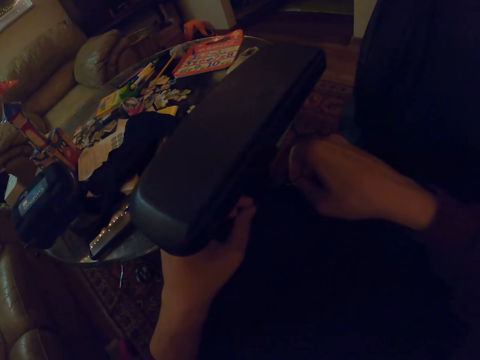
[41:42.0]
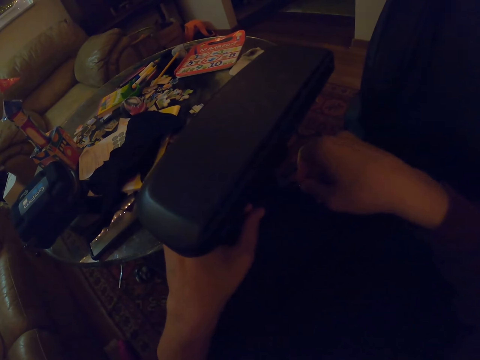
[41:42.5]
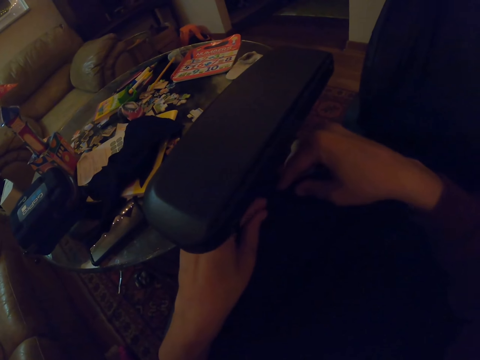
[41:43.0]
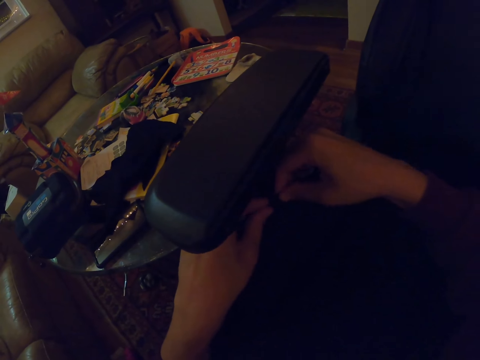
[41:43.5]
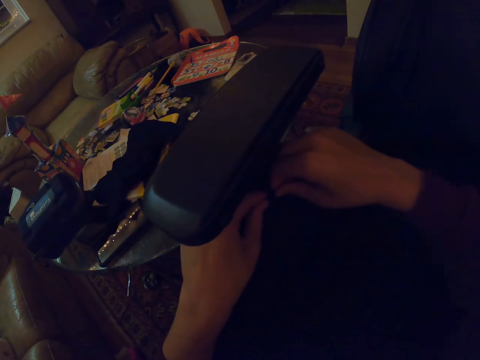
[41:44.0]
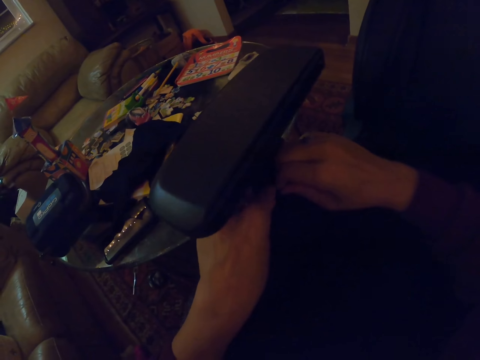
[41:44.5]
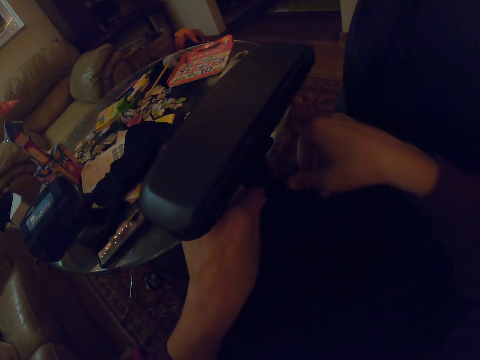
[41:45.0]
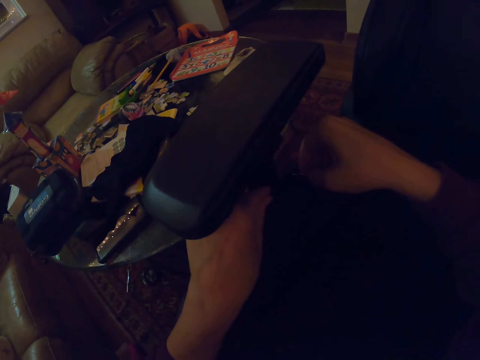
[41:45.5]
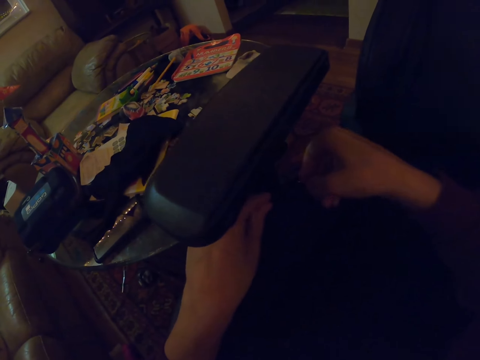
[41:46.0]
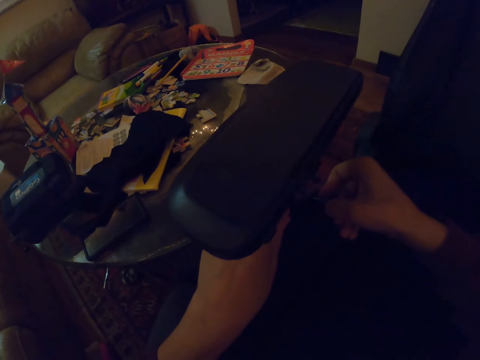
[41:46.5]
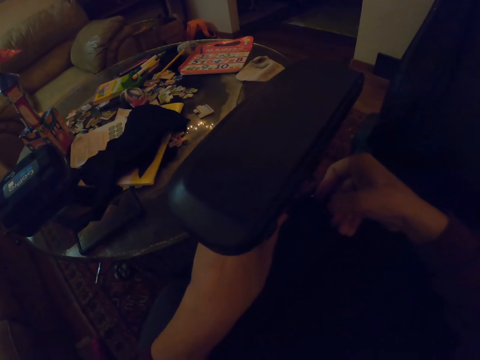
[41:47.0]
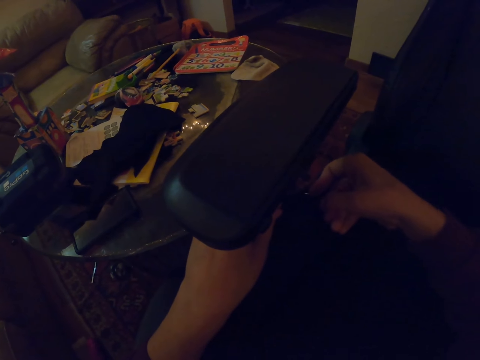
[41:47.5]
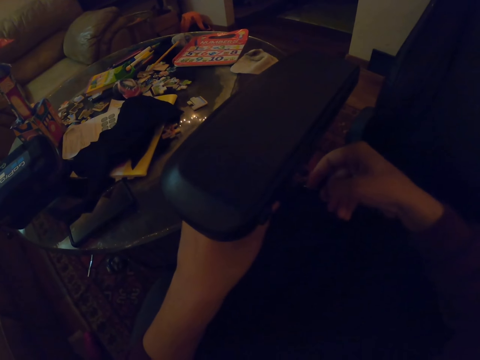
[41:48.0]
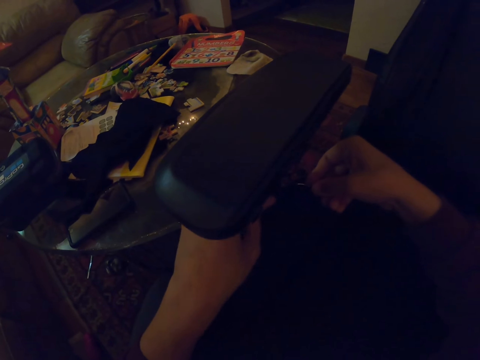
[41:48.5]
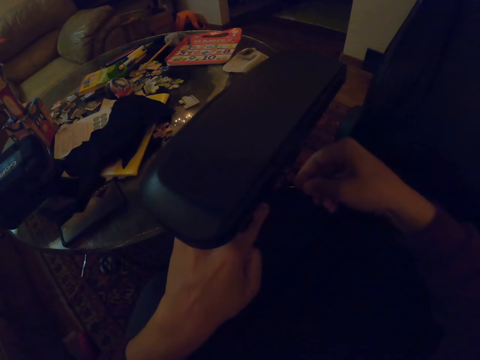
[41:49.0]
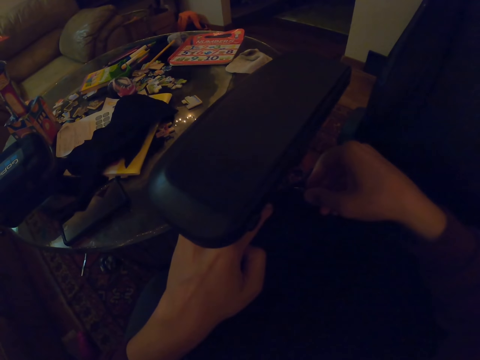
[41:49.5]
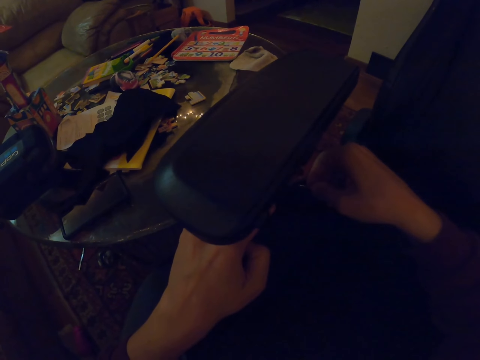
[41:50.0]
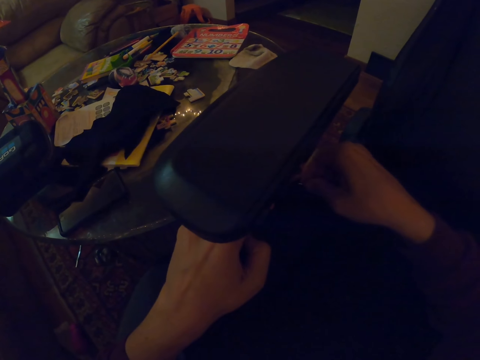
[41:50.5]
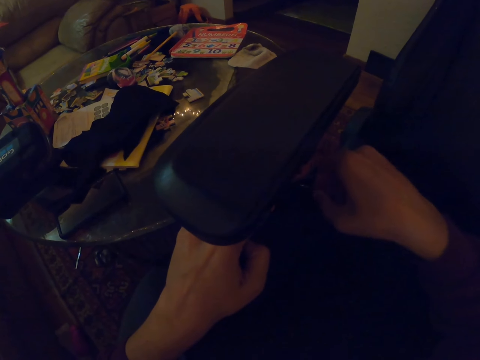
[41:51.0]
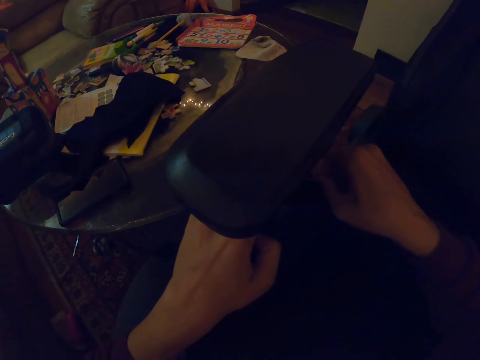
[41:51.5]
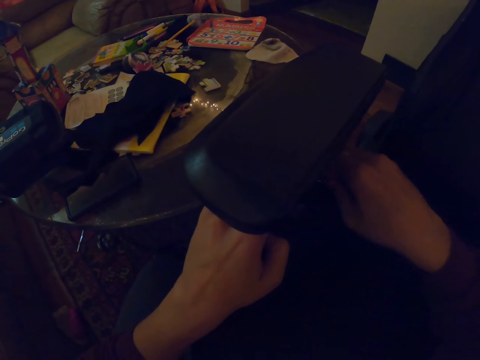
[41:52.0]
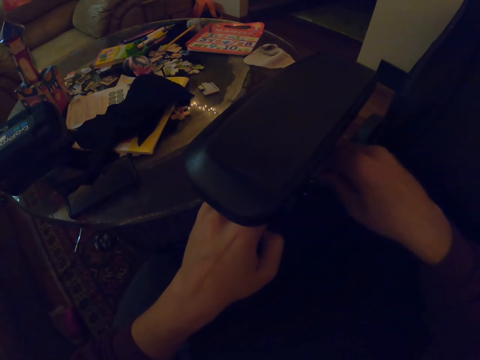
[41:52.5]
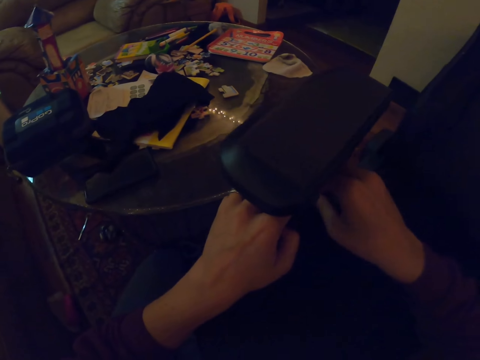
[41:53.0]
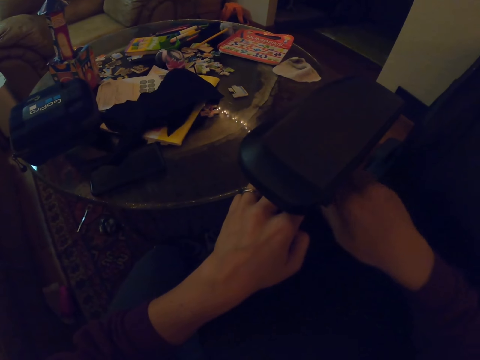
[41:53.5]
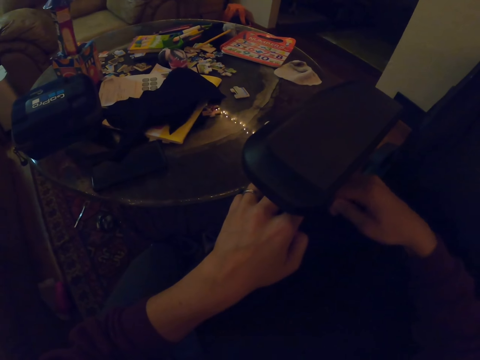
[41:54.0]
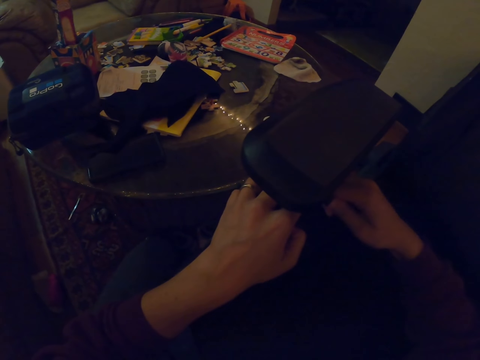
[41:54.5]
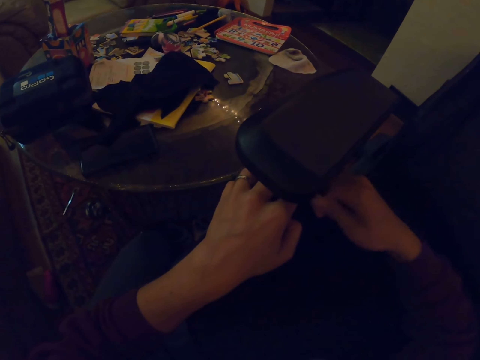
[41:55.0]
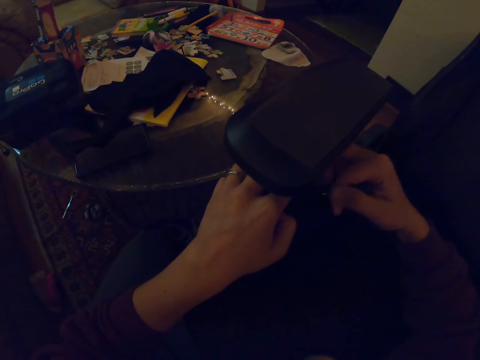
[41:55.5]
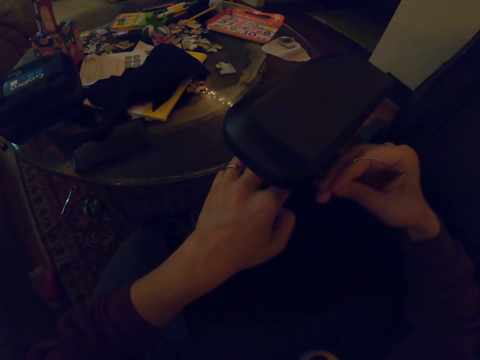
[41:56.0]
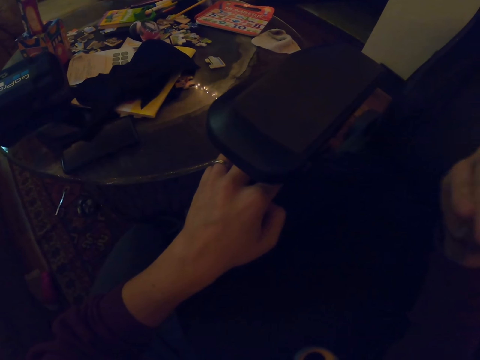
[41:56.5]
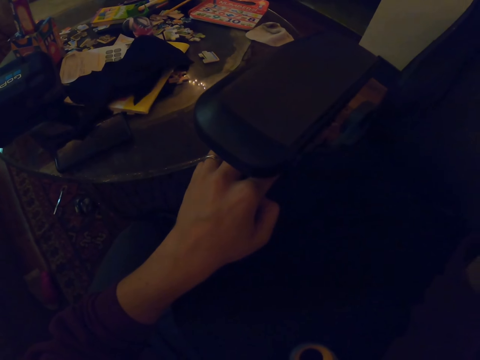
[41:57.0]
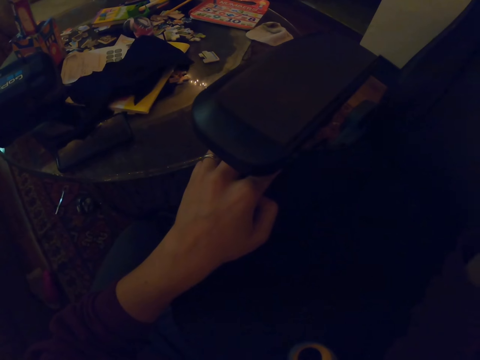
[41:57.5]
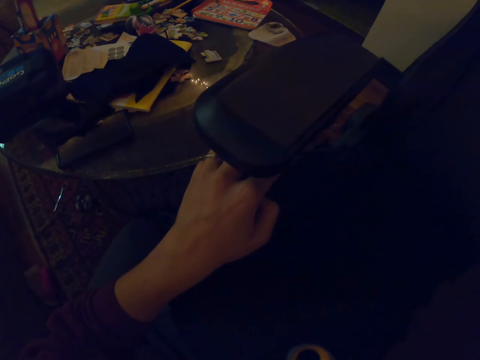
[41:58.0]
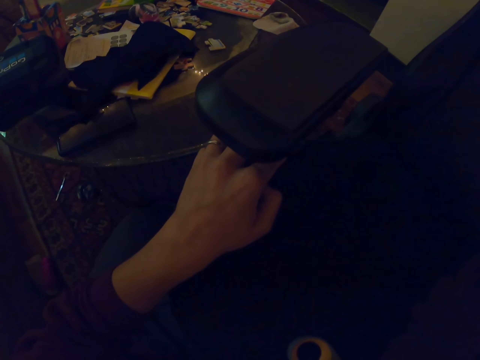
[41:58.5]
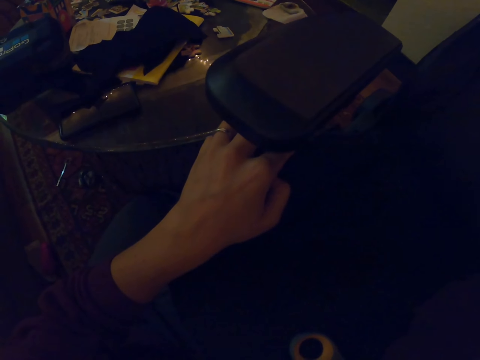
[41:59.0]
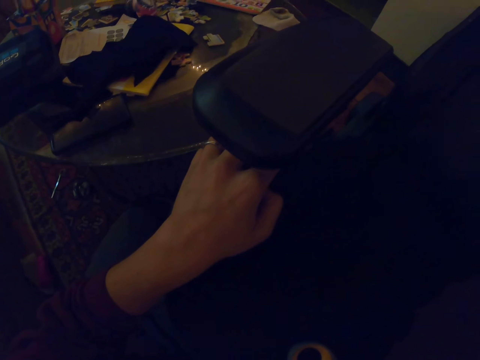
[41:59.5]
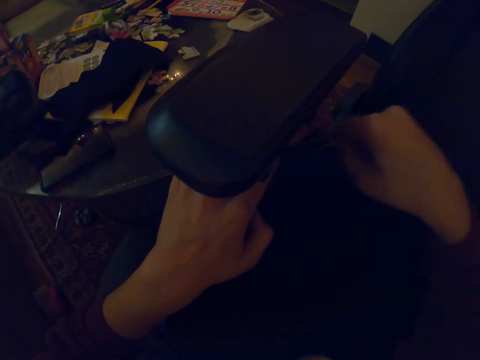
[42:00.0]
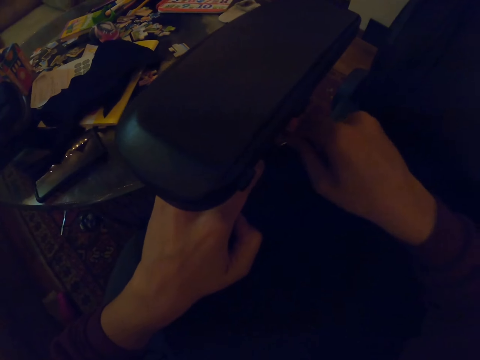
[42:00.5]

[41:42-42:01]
The camera wearer adjusts the cloth on the seat pad. They put the needle under the armrests. They pull the needle. They pull the thread.

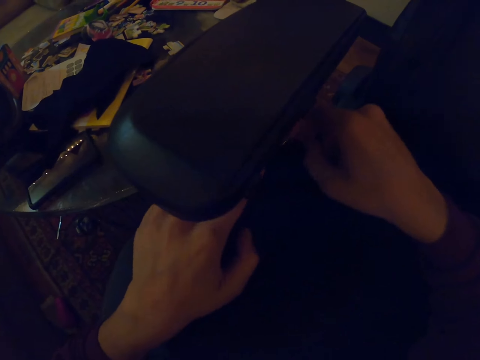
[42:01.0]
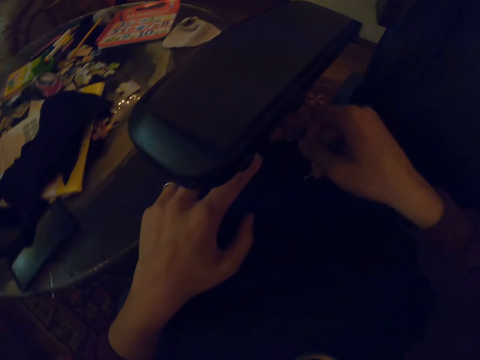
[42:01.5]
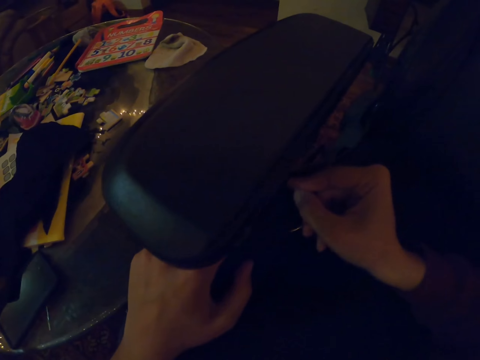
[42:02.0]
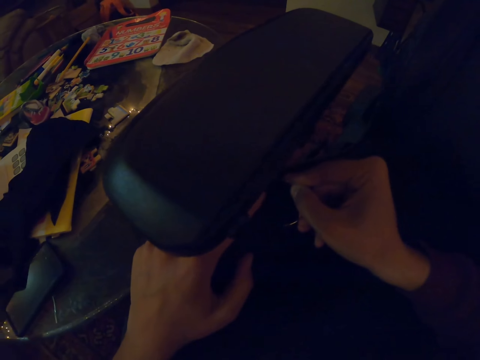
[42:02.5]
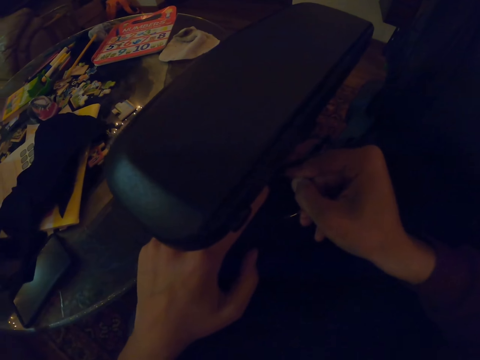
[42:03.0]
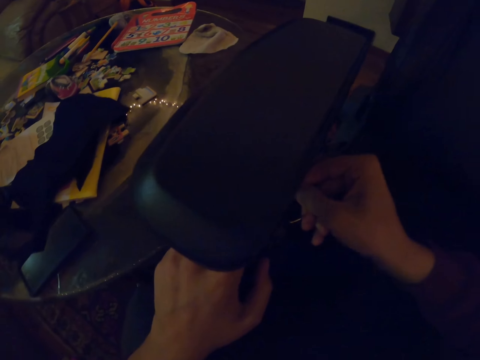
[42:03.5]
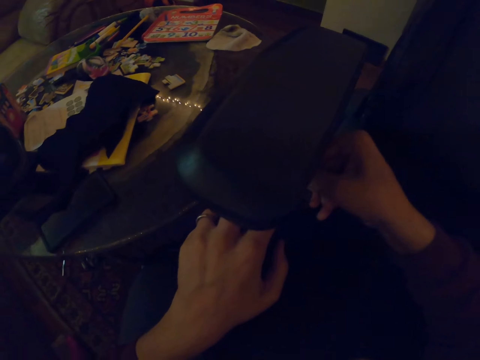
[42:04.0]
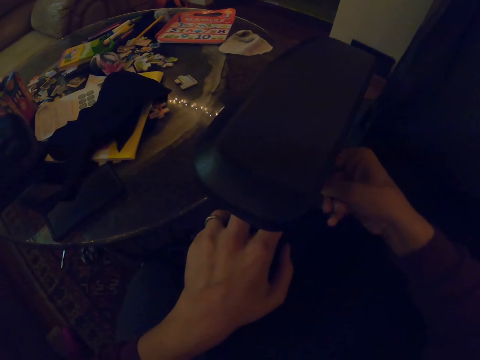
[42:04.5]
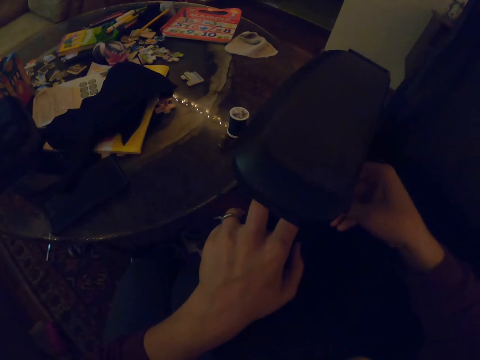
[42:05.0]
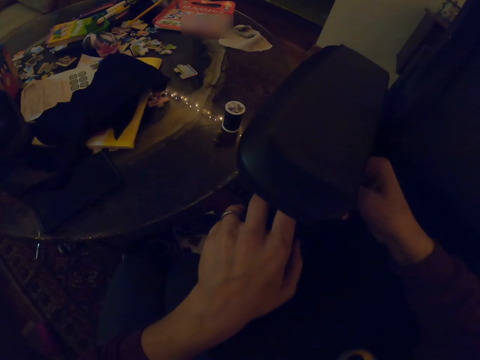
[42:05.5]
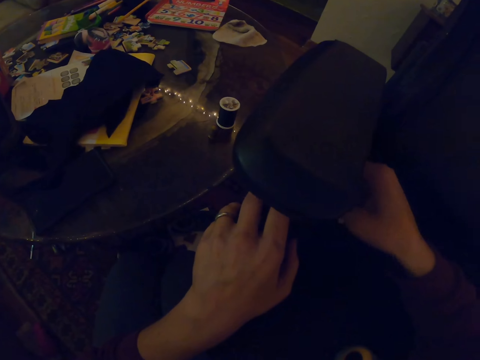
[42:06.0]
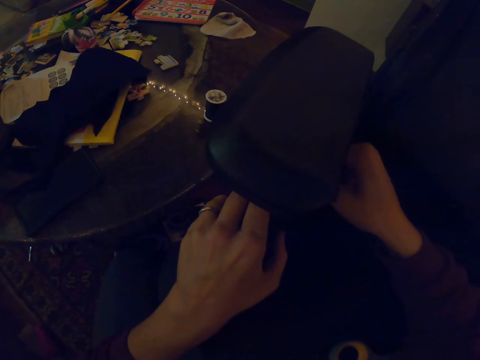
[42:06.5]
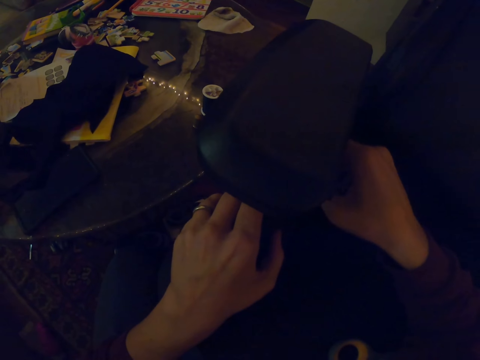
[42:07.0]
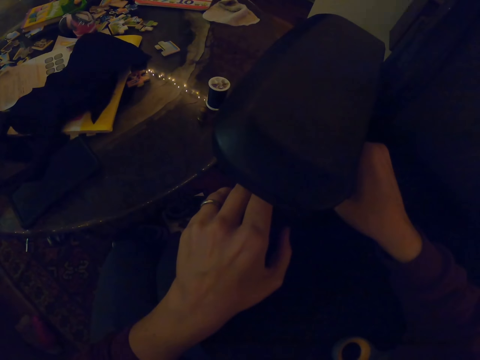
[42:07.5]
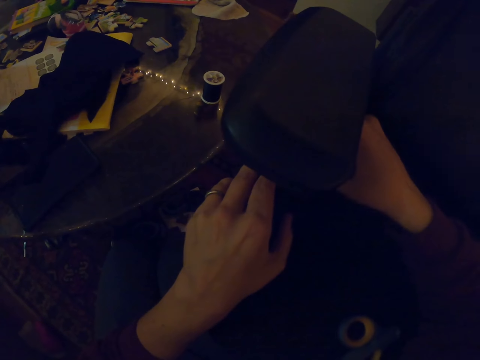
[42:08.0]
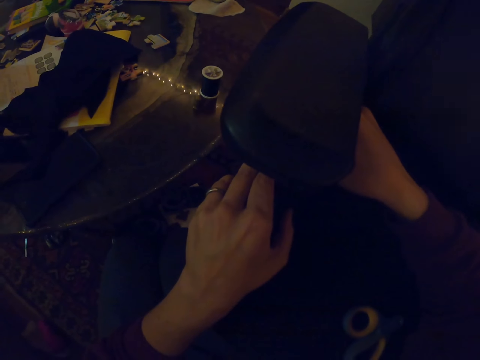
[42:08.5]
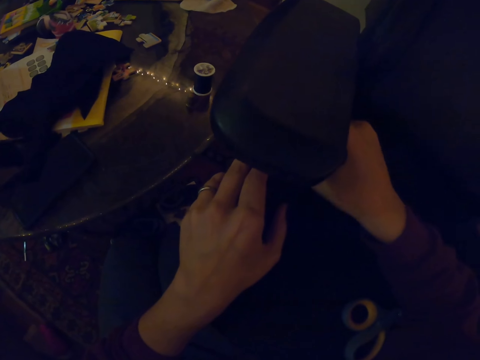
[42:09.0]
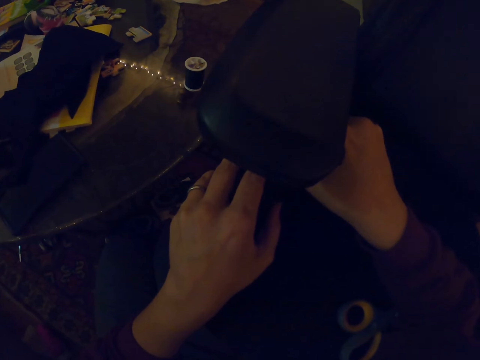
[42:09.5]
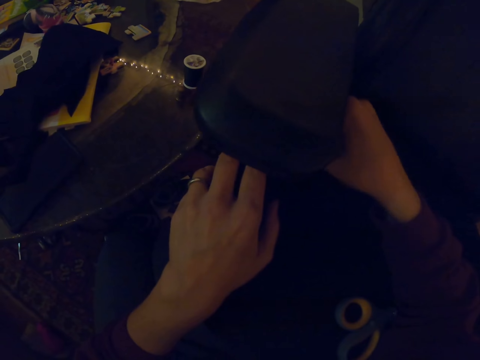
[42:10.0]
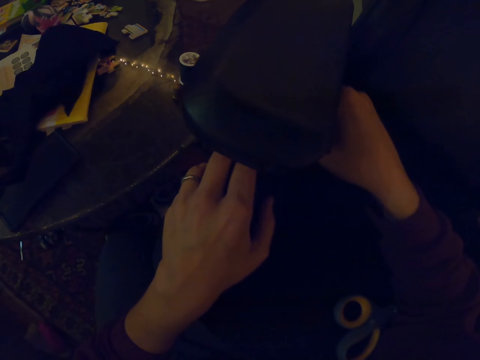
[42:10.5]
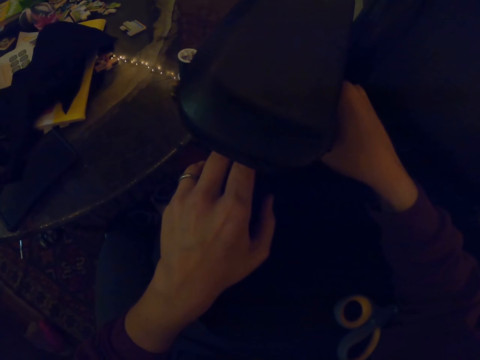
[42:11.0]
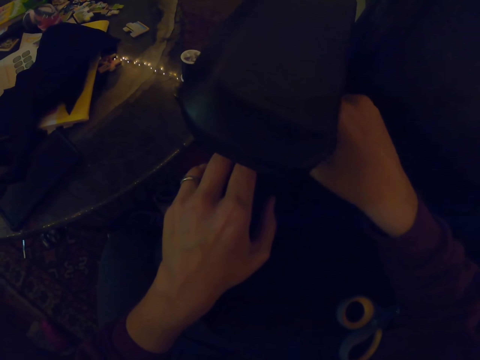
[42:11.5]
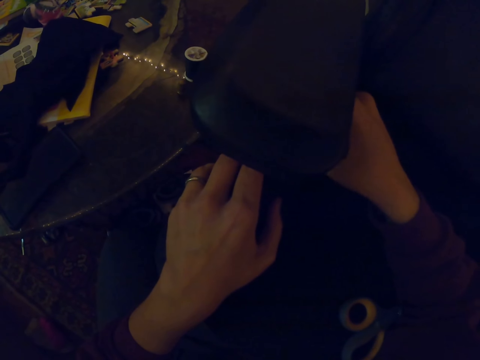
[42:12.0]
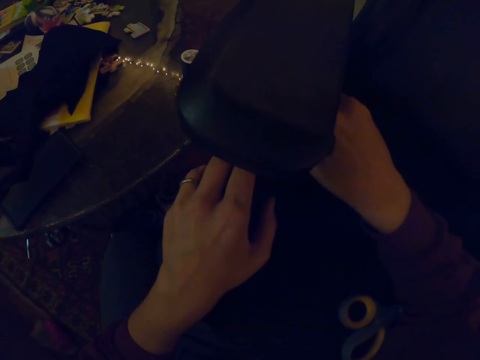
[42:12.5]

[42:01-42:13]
The camera wearer puts the needle under the armrests.
